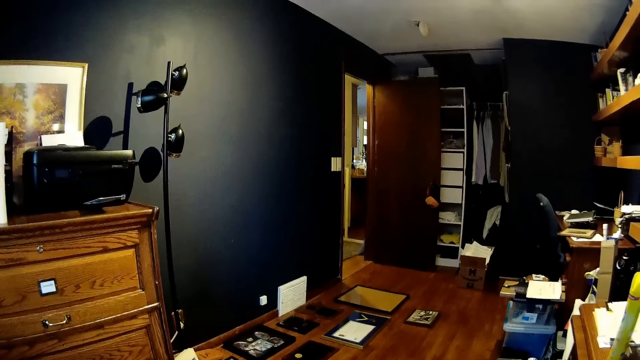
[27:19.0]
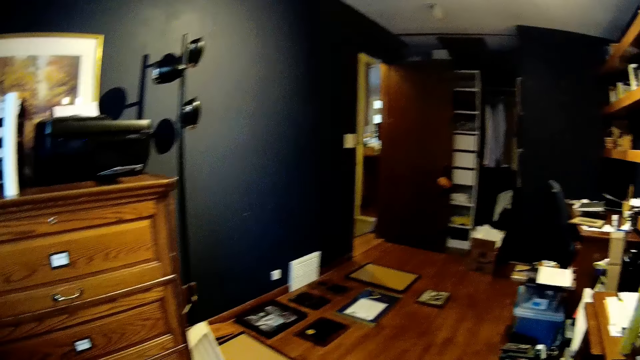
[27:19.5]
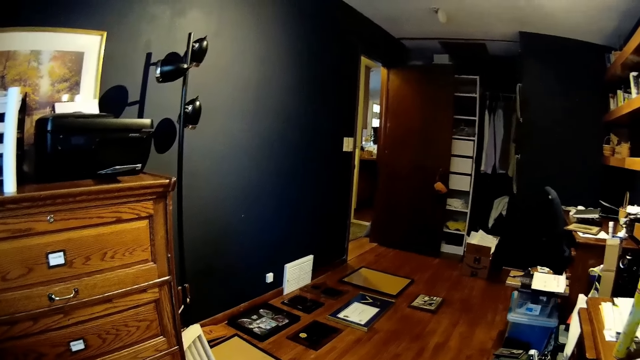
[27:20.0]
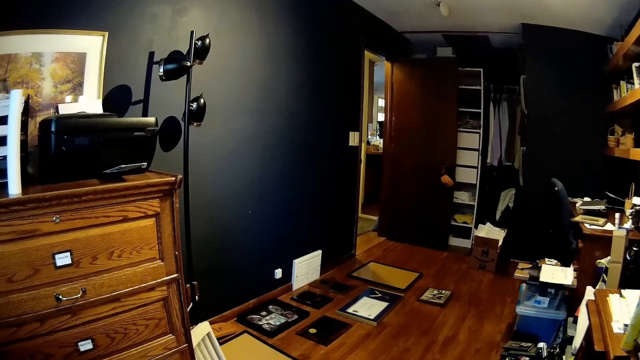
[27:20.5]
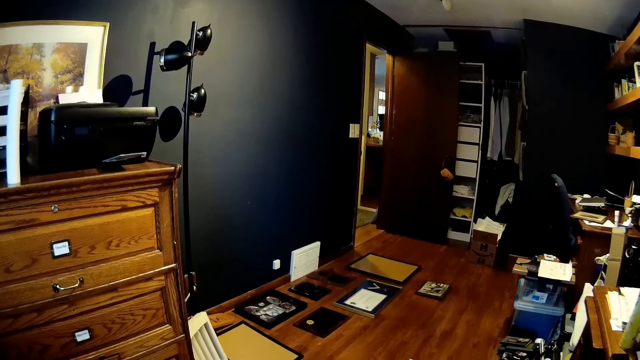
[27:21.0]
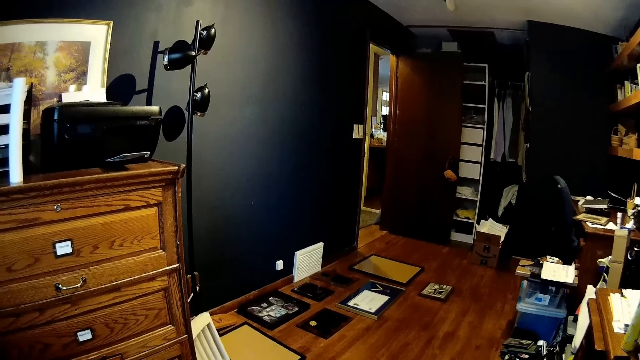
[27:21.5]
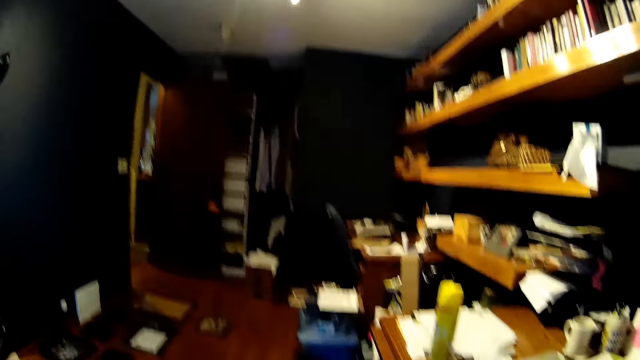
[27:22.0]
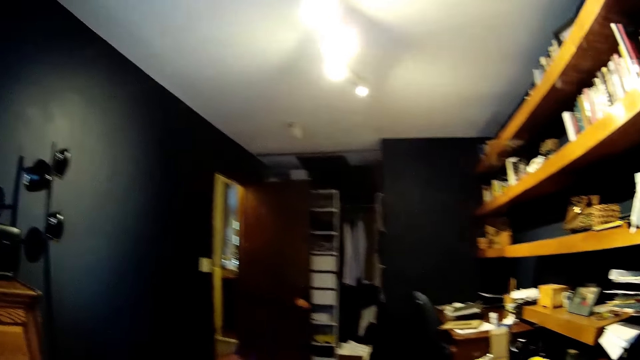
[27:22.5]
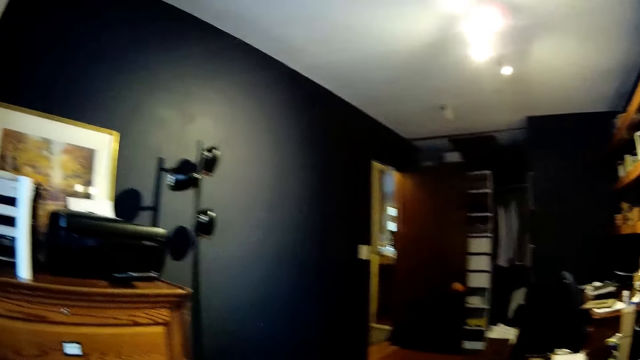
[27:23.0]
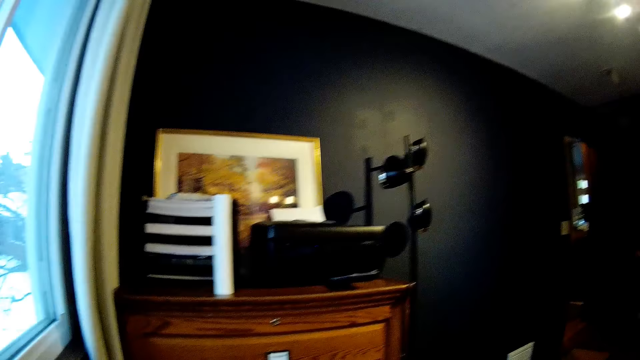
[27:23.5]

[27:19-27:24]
The camera wearer looks around.

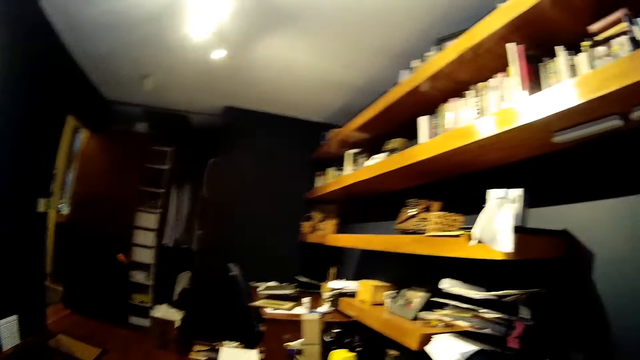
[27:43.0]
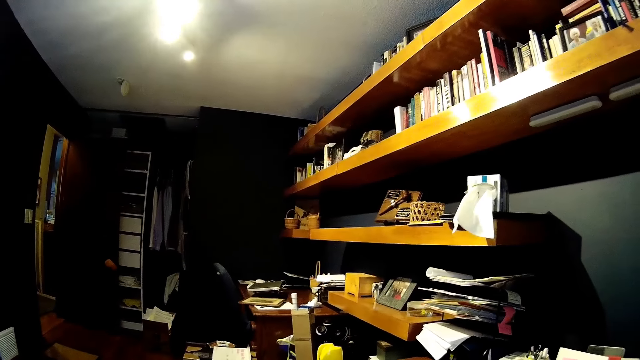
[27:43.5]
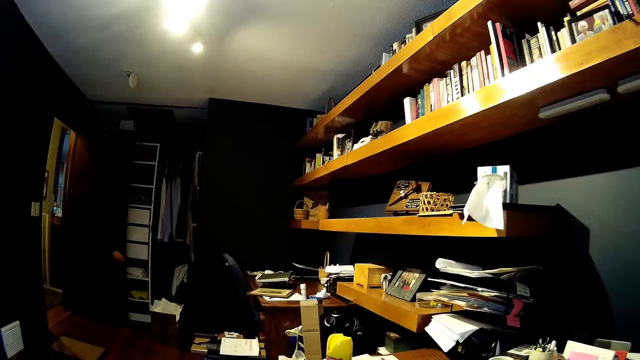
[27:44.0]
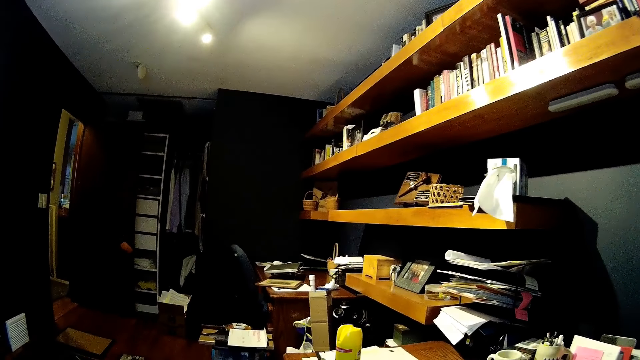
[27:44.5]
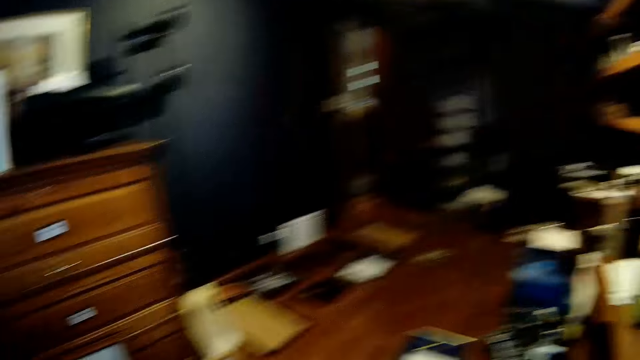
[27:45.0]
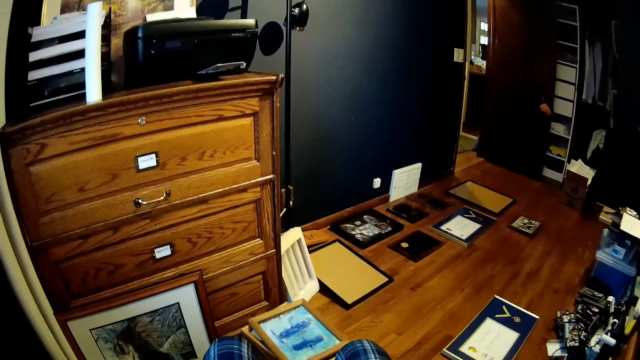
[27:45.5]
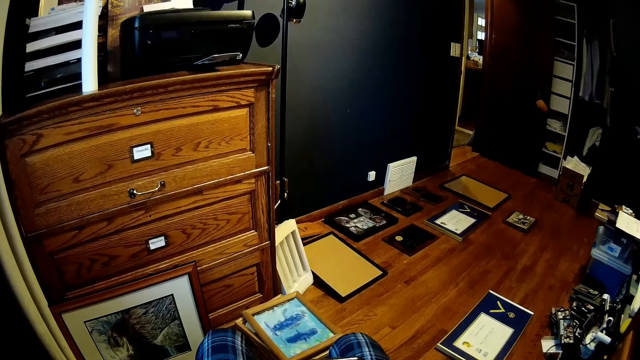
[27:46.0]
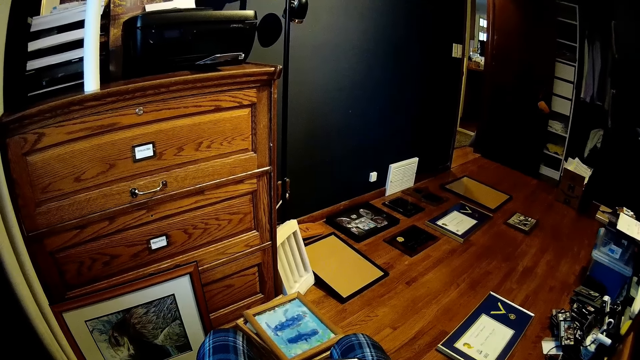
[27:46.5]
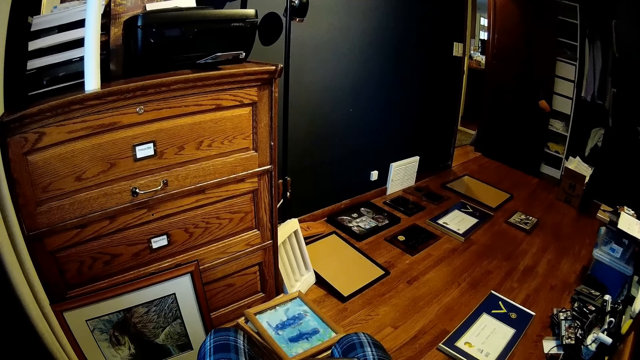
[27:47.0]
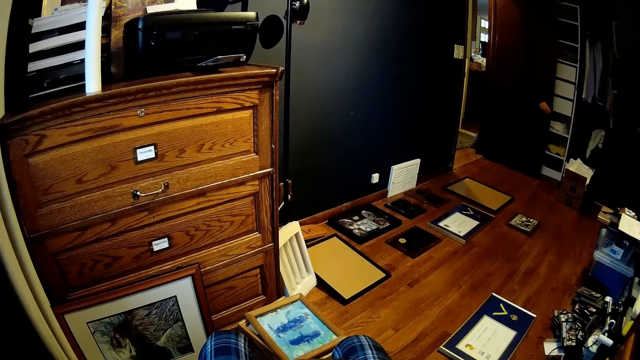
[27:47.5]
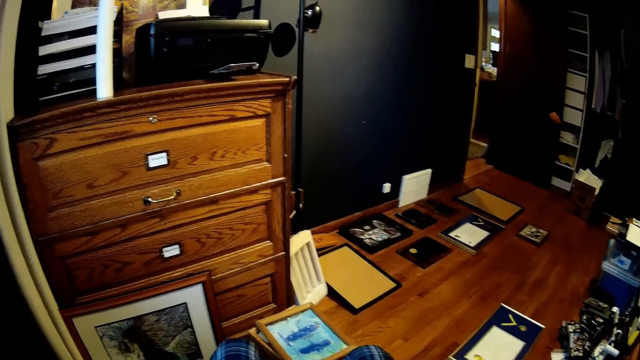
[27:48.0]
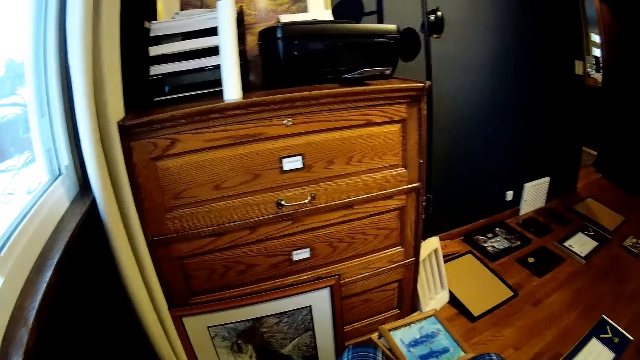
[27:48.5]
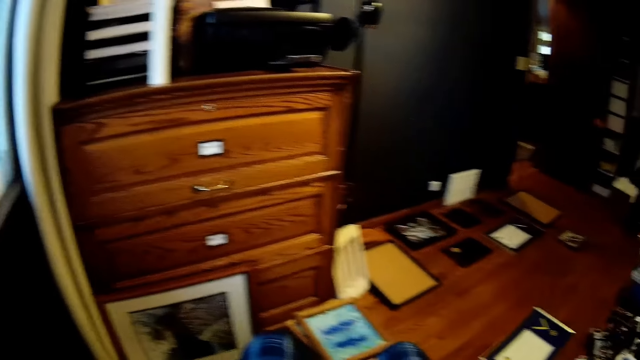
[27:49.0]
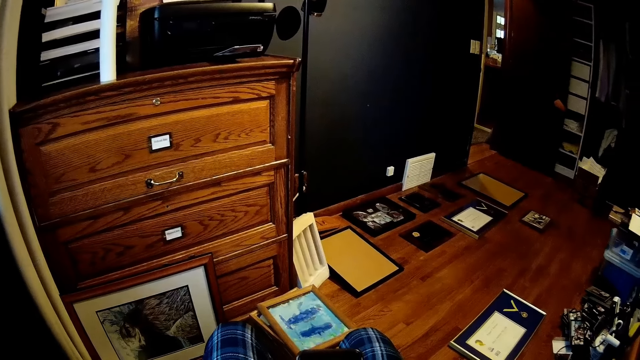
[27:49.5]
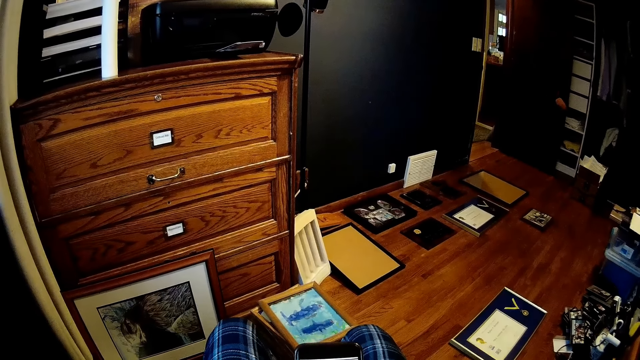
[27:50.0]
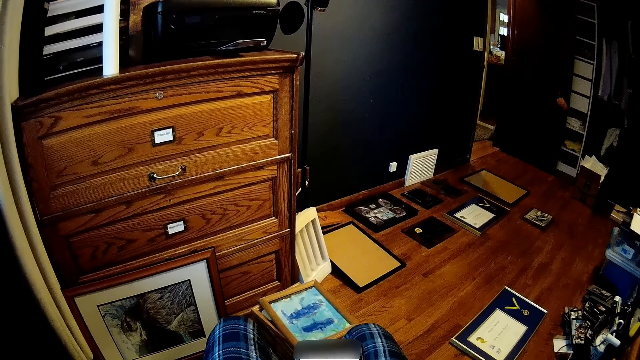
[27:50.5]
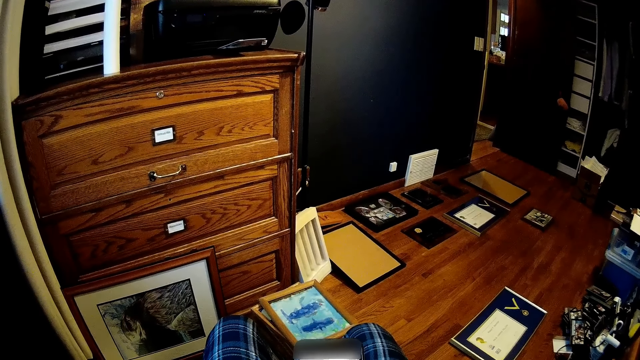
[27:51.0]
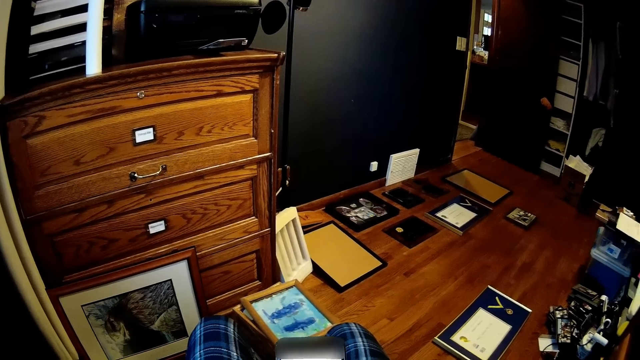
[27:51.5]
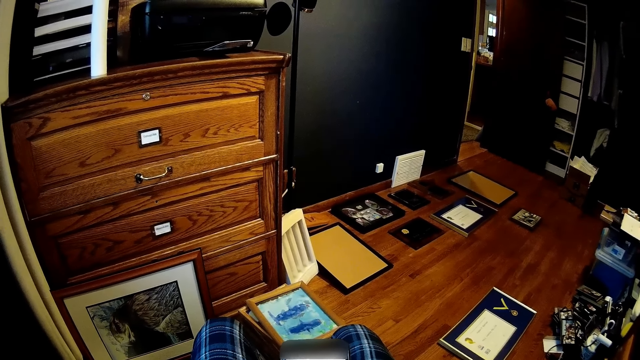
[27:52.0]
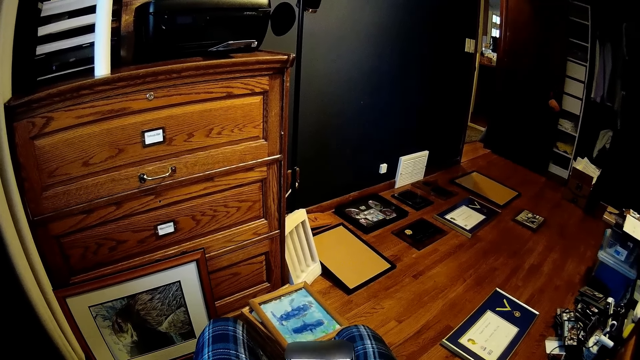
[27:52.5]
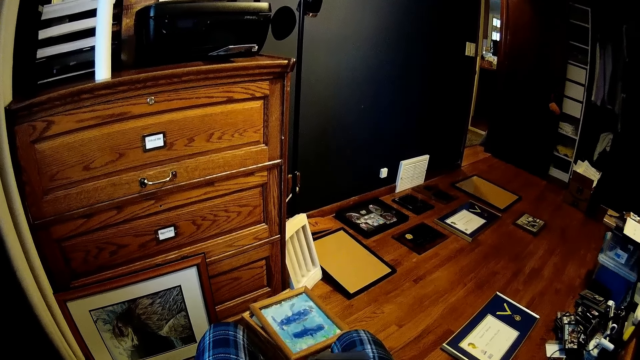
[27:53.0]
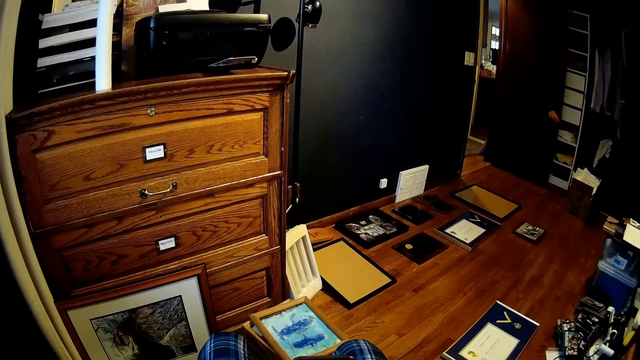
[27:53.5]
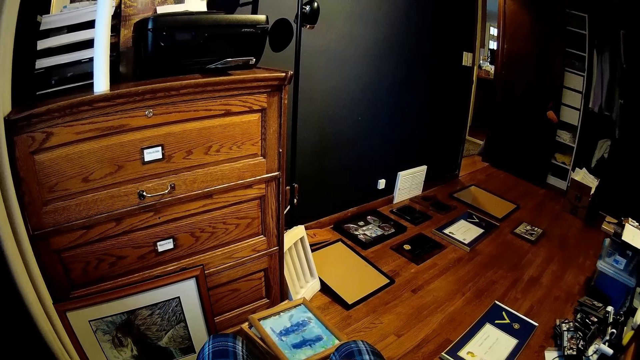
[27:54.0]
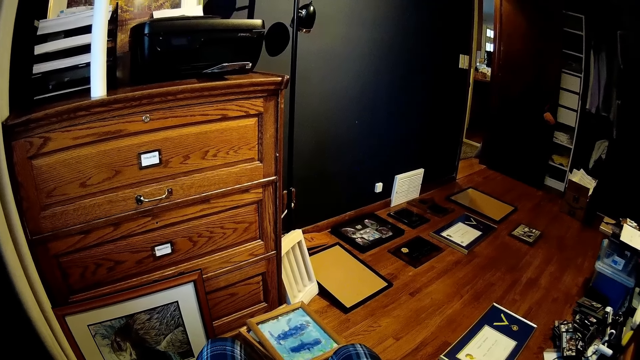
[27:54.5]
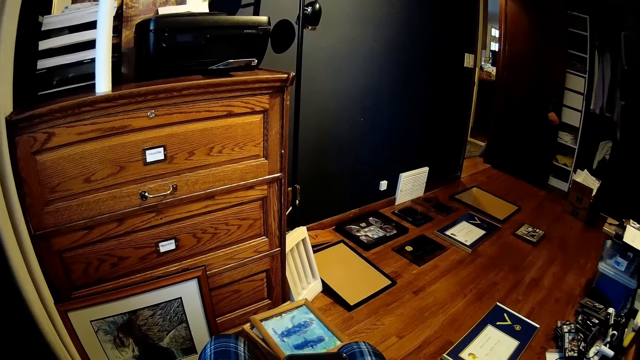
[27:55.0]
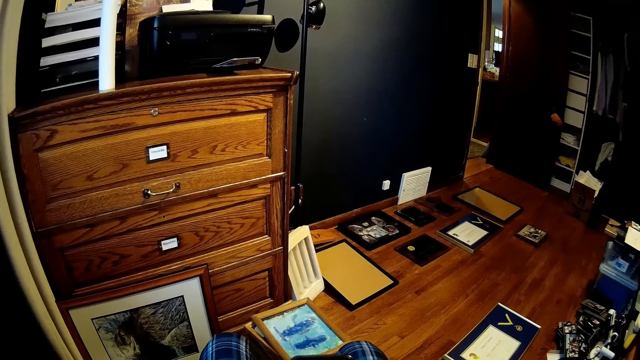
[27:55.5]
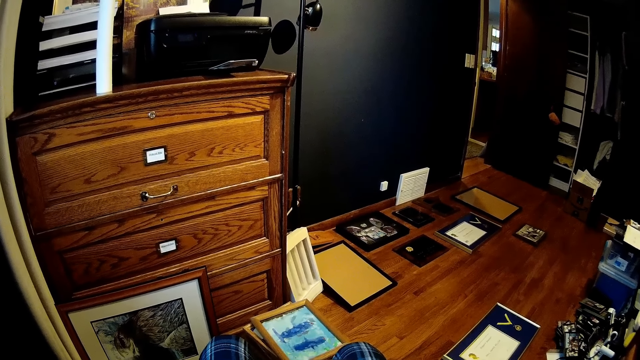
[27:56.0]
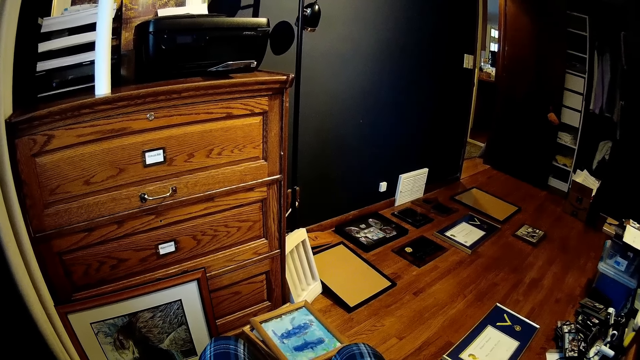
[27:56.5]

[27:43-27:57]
The camera wearer operates the phone. They operate the phone.

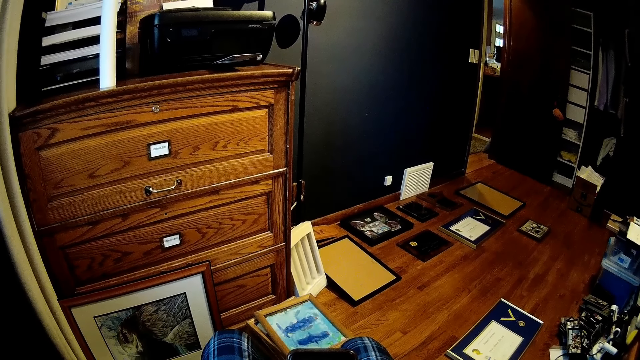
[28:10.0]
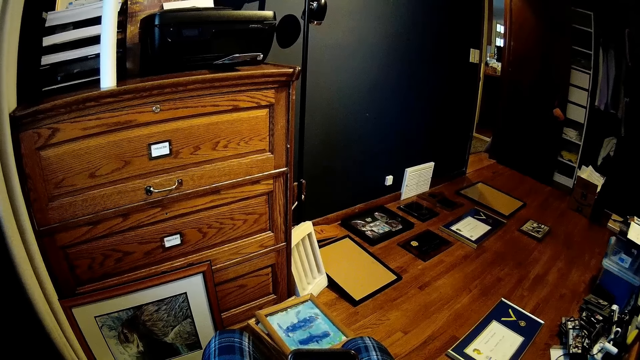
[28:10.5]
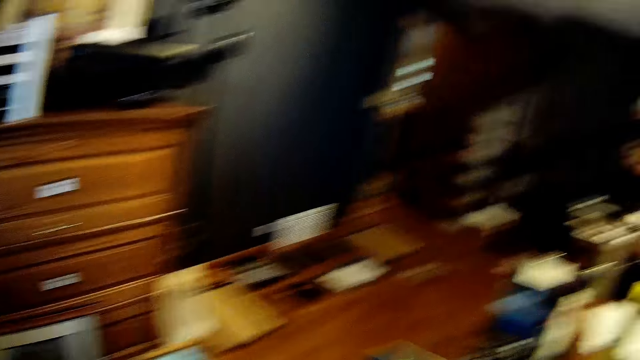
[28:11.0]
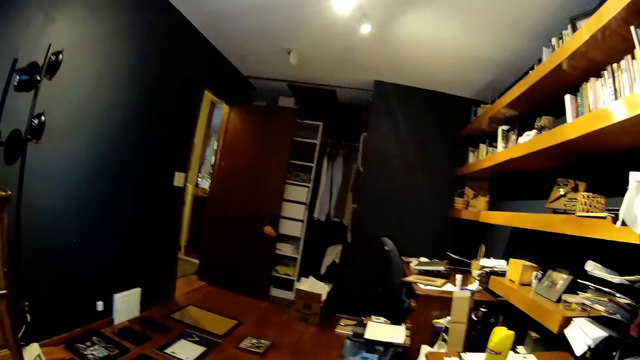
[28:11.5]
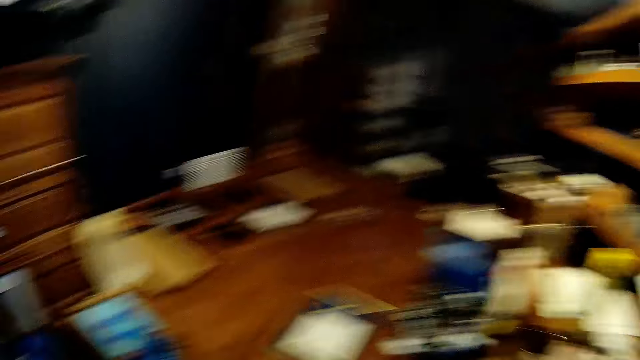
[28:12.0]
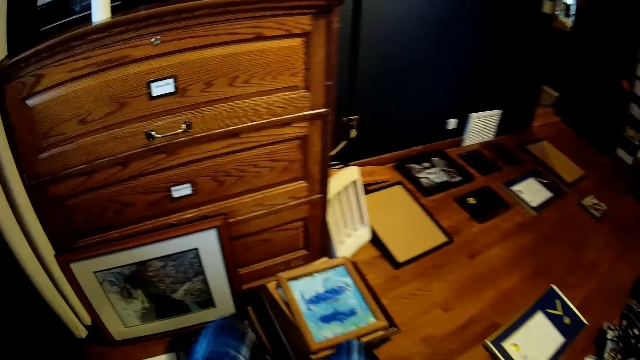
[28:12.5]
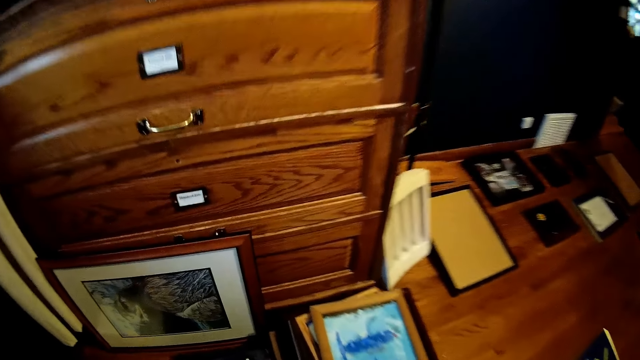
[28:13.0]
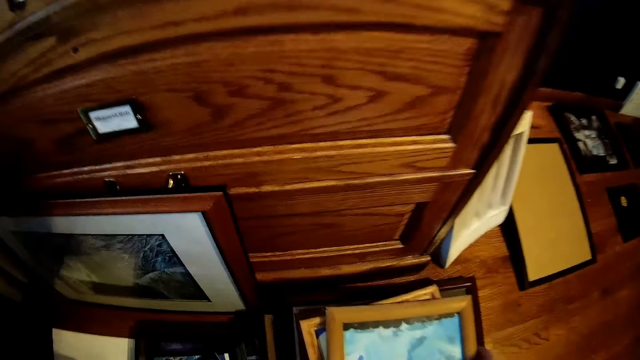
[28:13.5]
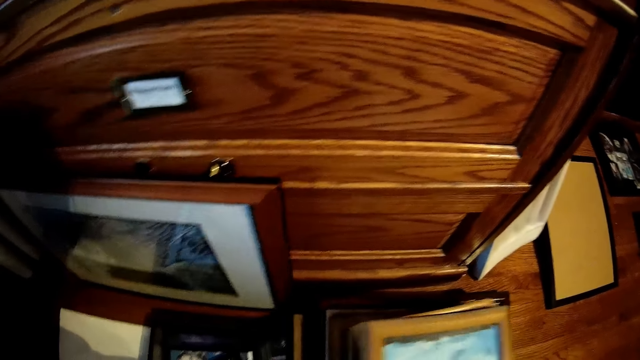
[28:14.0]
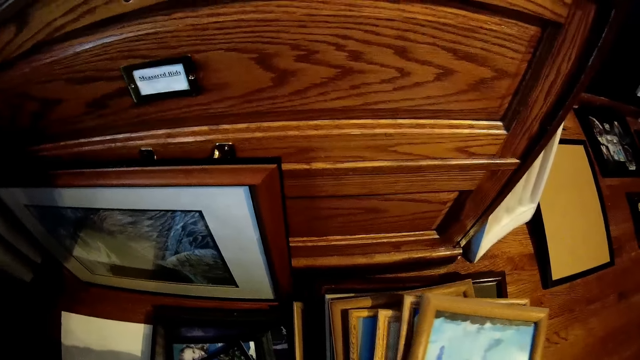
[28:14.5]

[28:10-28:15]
The camera wearer drops the phone on the table. She looks around. She picks three photo frames from the pile of photo frames with her right hand.
